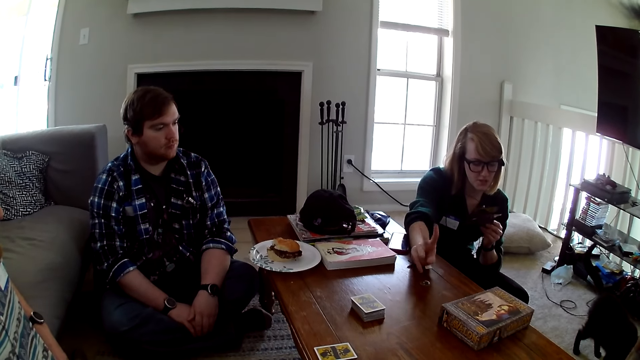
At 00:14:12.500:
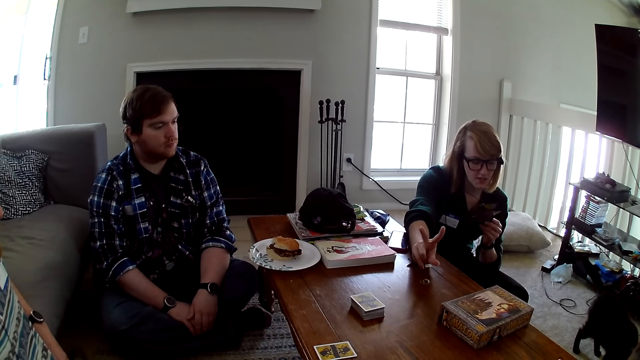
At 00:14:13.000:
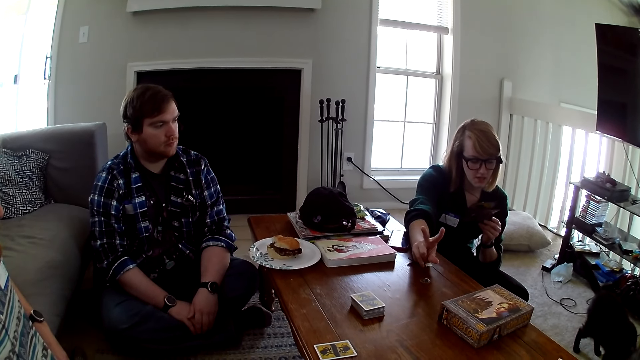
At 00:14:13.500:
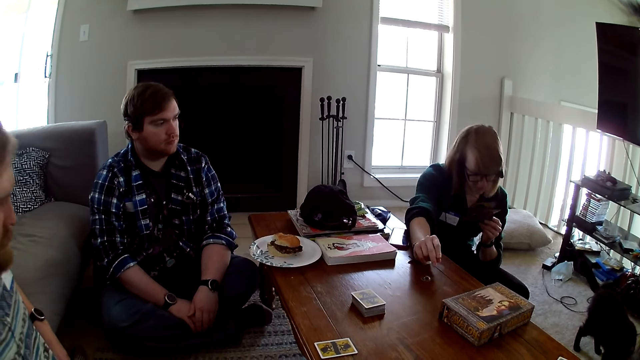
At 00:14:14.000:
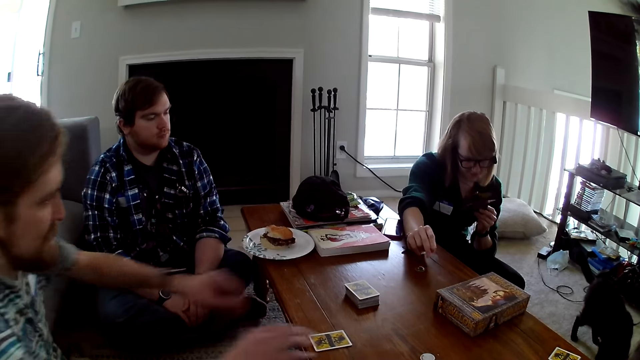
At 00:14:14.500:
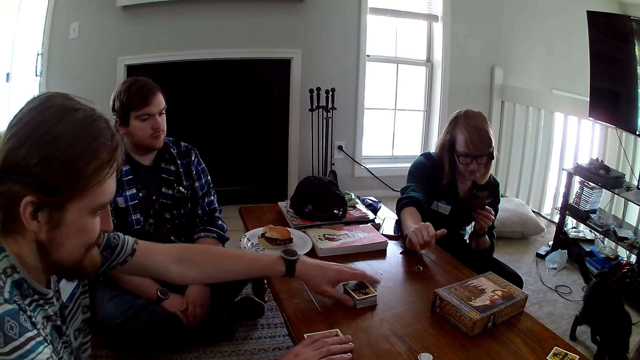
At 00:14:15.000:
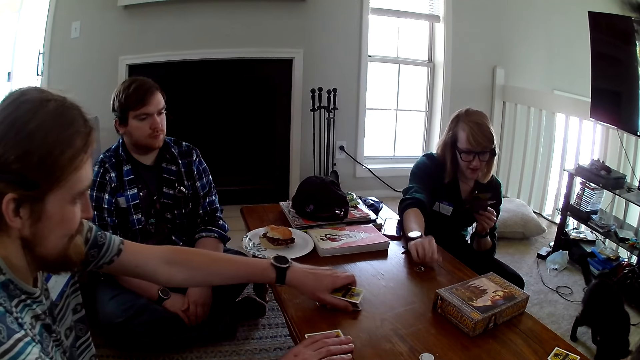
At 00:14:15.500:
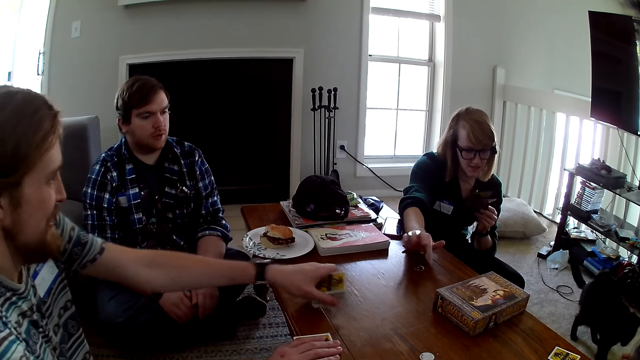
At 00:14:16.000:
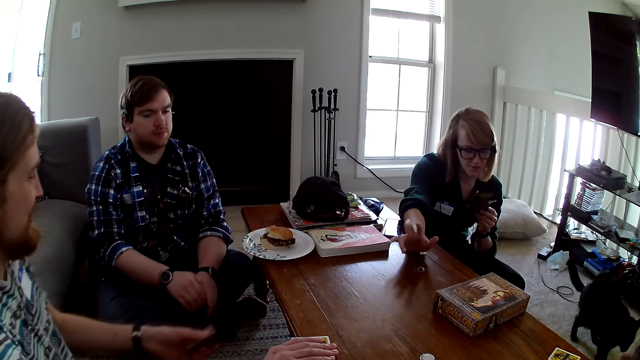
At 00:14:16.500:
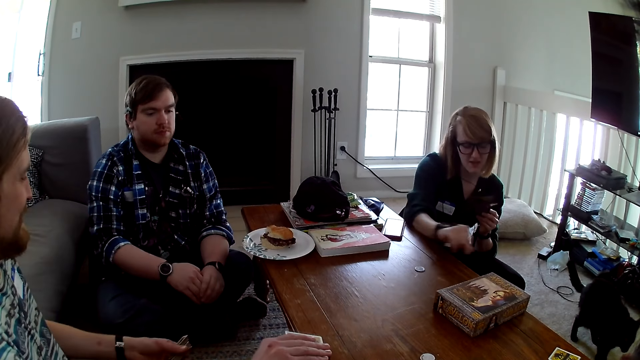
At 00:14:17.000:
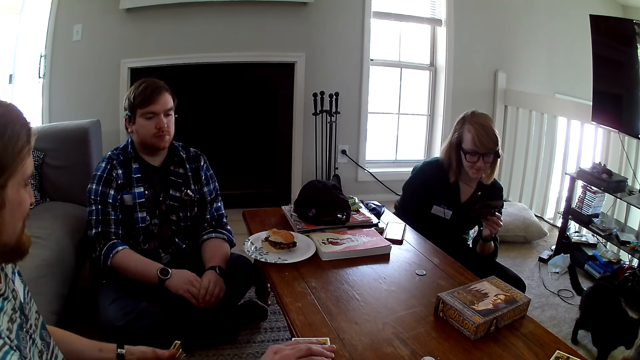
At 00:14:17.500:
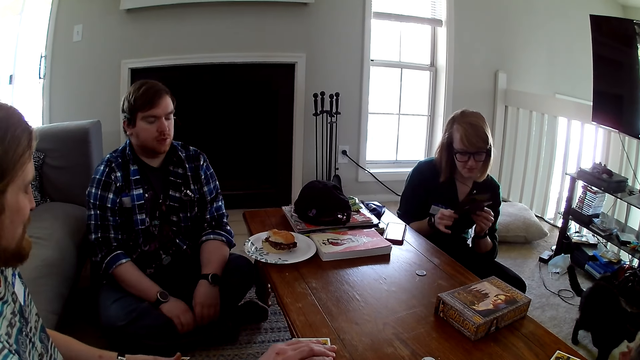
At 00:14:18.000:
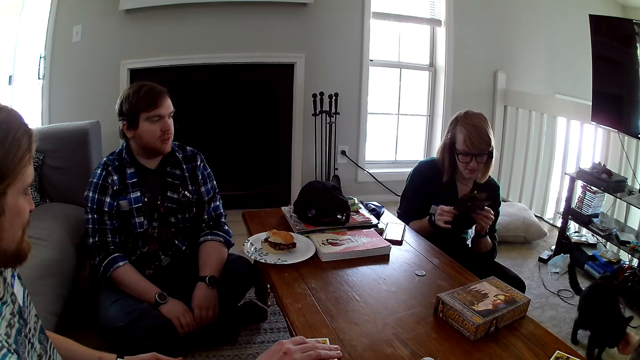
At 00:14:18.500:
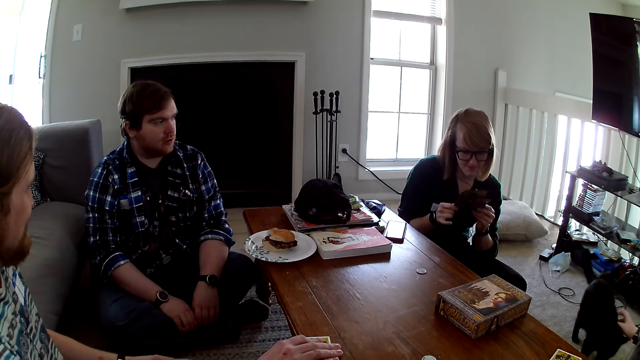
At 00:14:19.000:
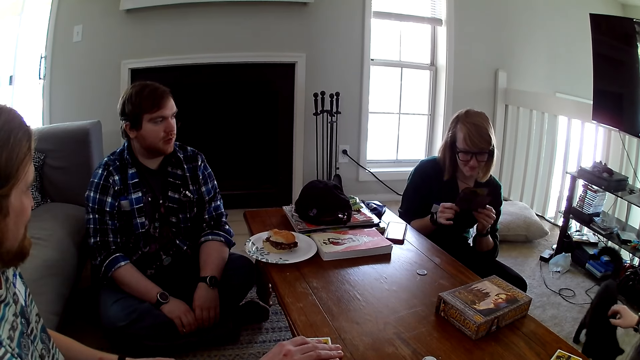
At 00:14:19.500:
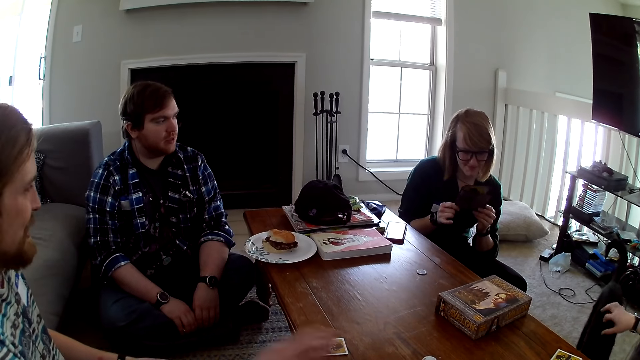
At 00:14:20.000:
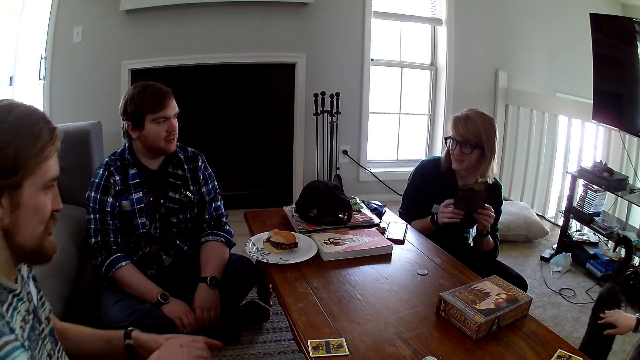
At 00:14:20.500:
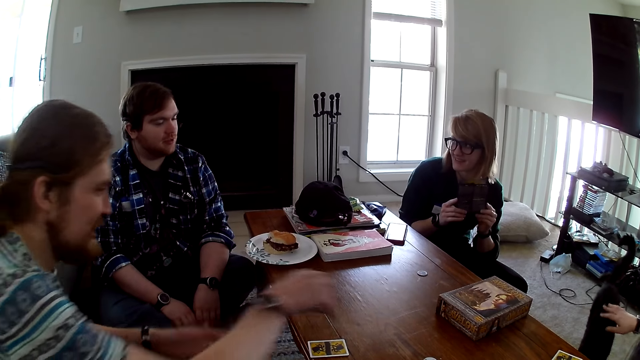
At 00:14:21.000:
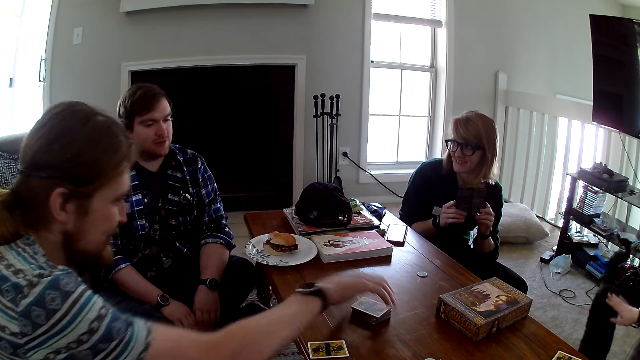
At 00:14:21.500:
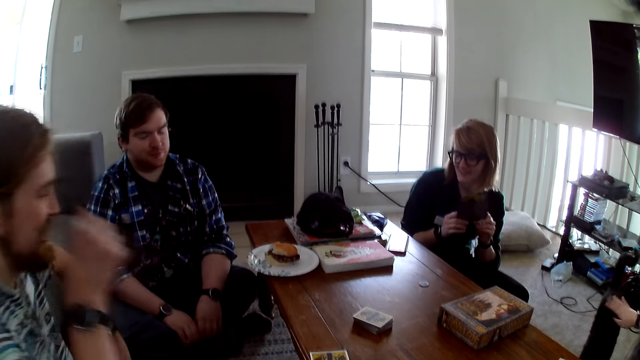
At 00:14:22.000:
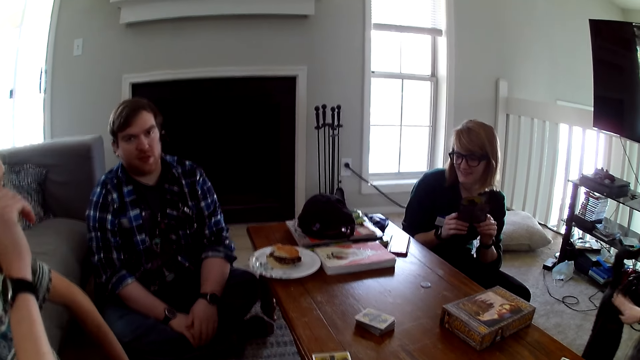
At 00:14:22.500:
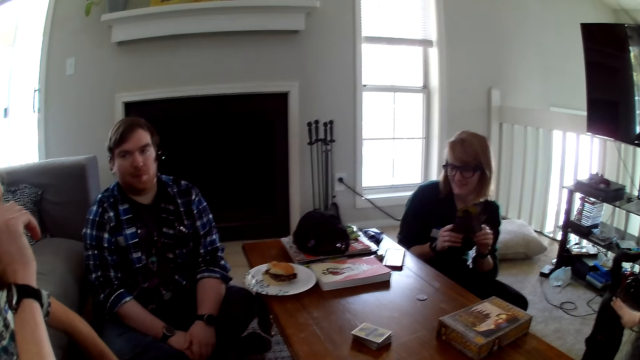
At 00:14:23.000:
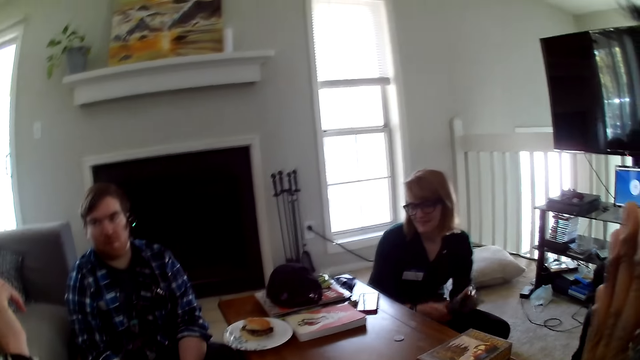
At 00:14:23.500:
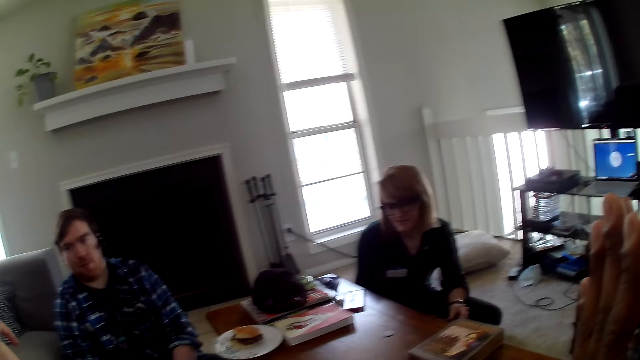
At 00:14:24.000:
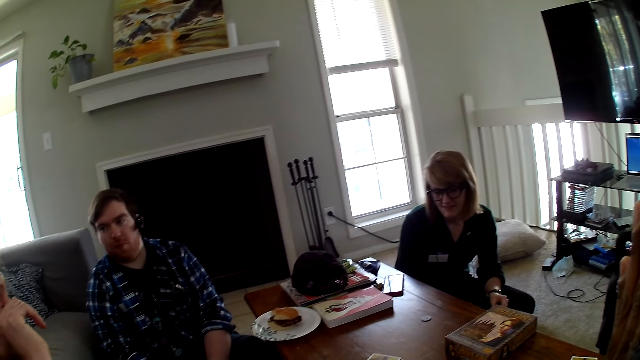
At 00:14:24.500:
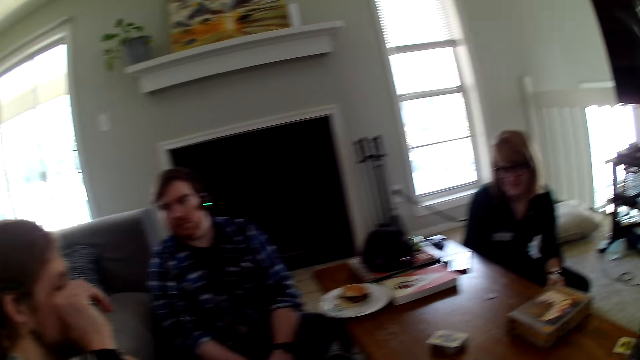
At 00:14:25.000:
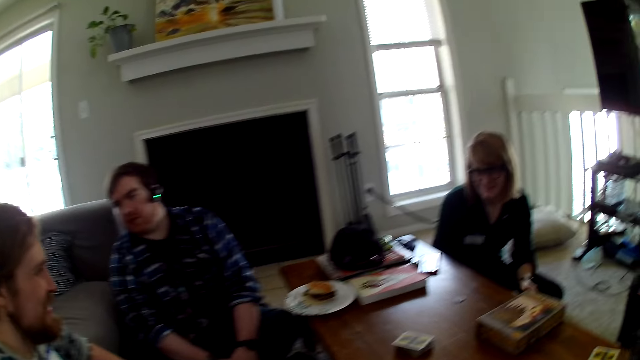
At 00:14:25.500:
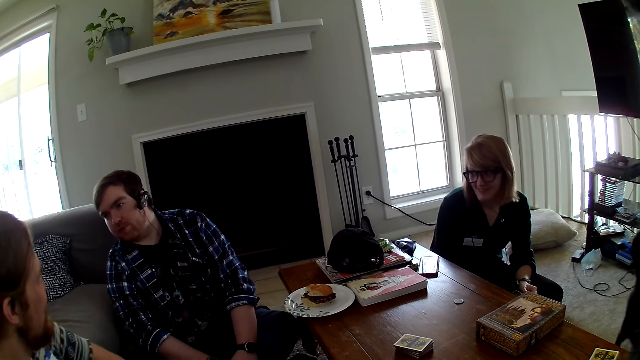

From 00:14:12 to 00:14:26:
A man picks the cards from the table. A woman taps the table. Another man talks to the woman. The first man places the cards on the table. Another man touches part of his face.

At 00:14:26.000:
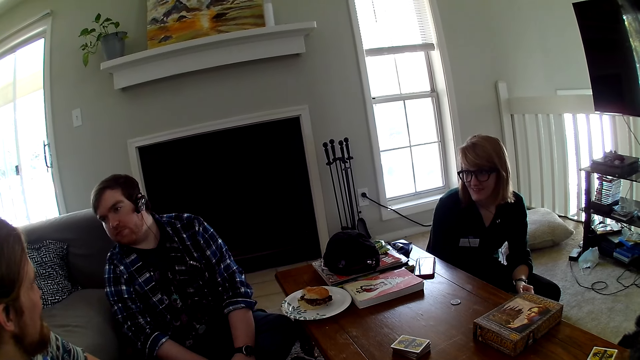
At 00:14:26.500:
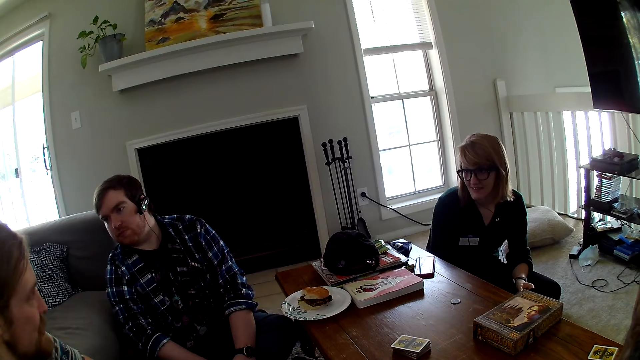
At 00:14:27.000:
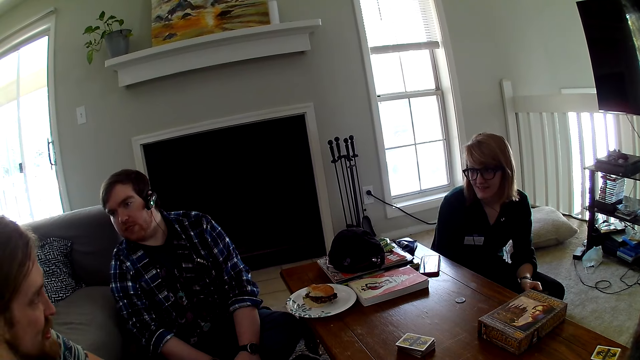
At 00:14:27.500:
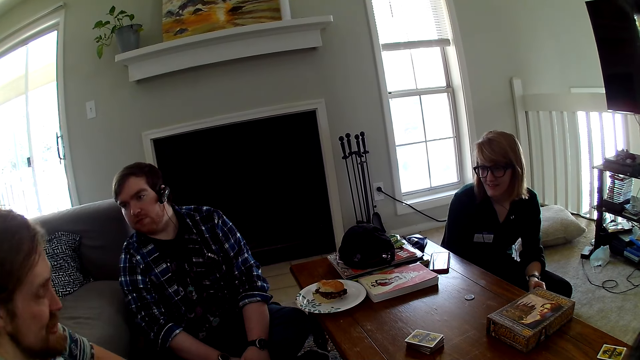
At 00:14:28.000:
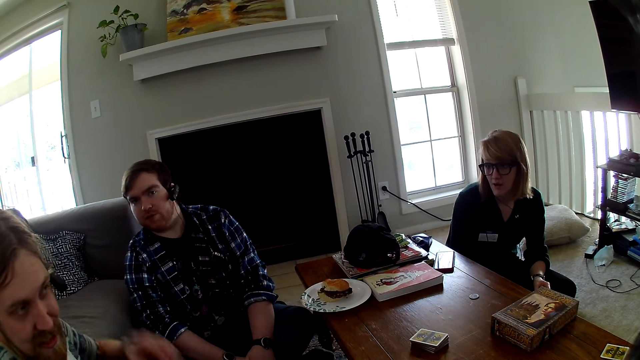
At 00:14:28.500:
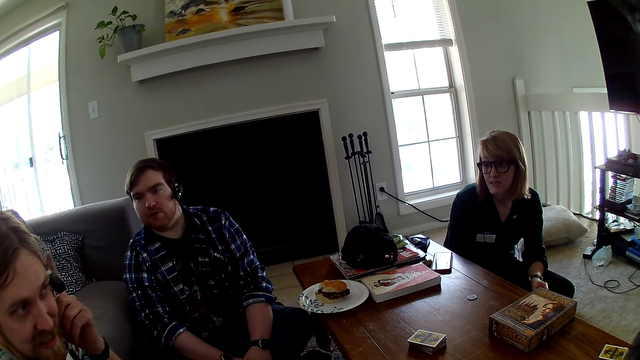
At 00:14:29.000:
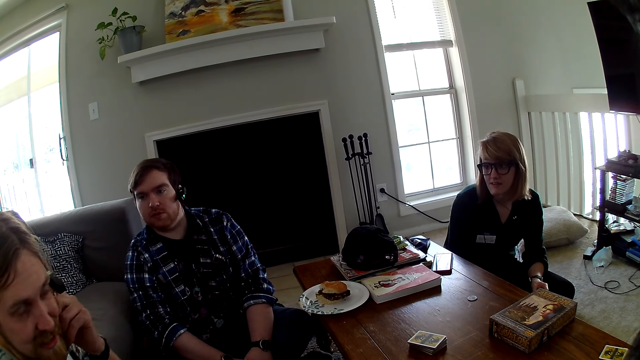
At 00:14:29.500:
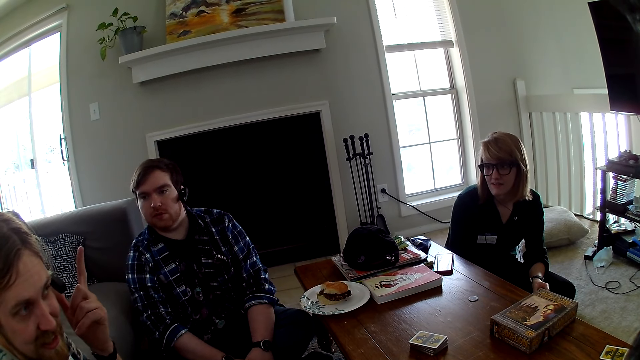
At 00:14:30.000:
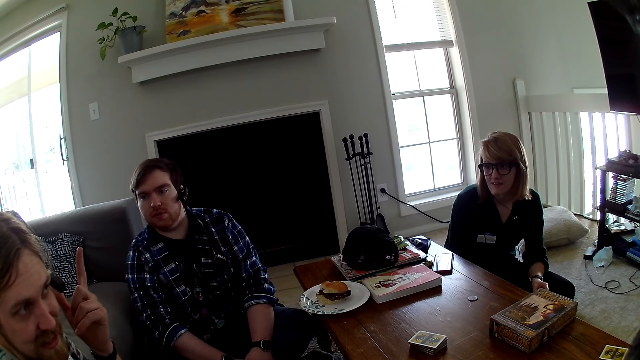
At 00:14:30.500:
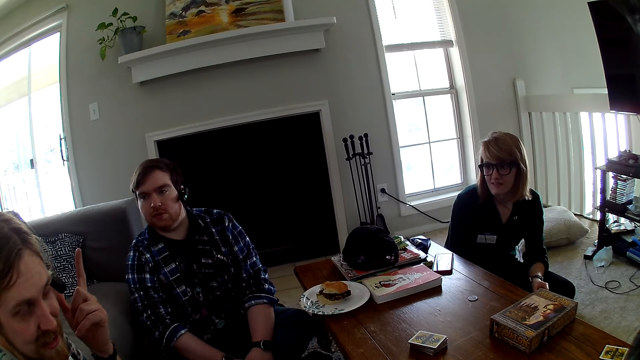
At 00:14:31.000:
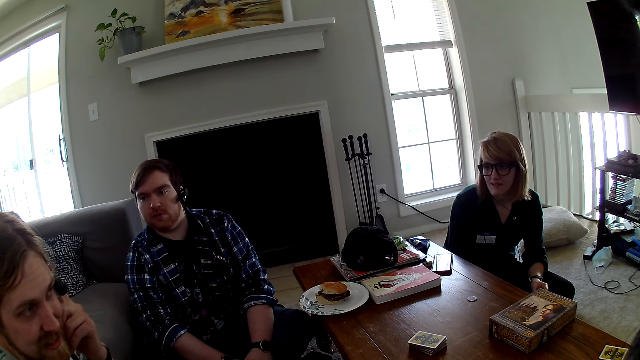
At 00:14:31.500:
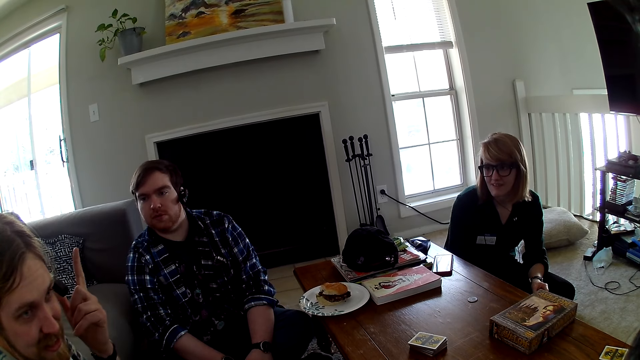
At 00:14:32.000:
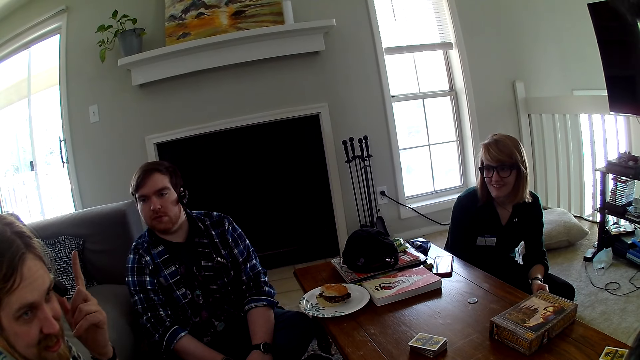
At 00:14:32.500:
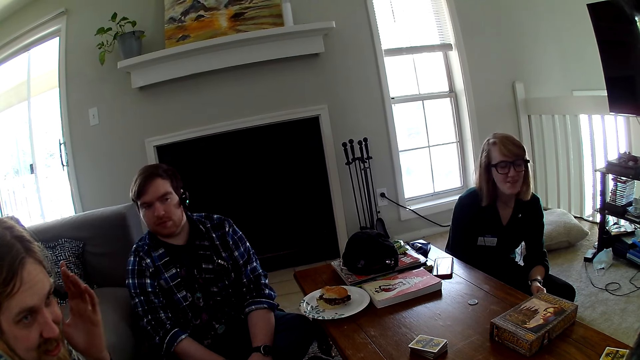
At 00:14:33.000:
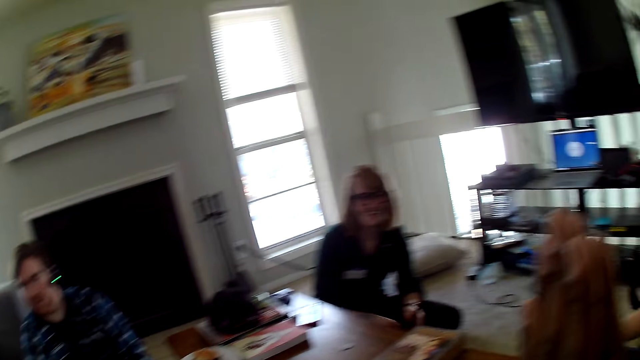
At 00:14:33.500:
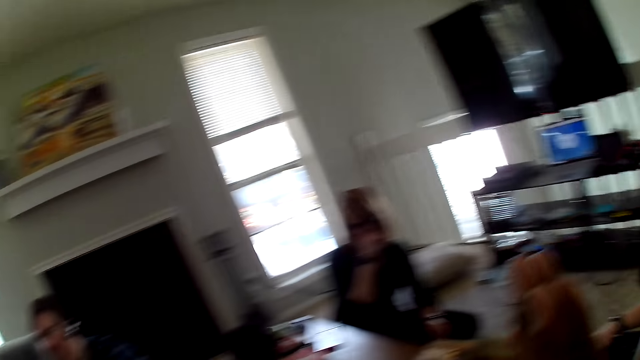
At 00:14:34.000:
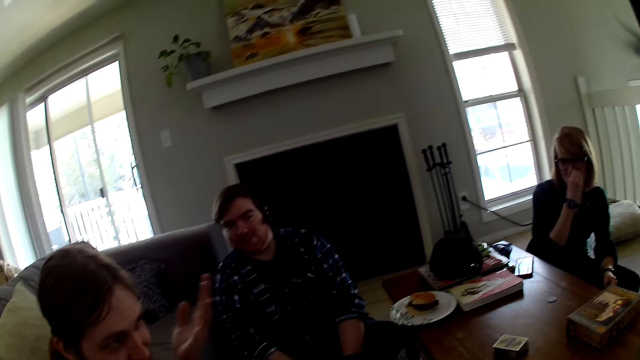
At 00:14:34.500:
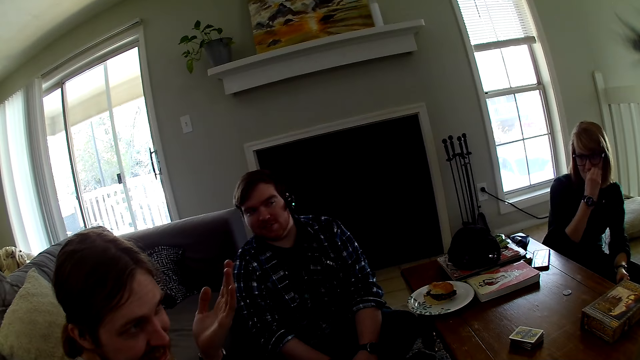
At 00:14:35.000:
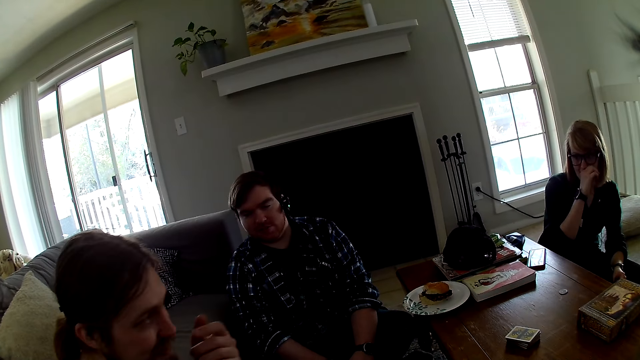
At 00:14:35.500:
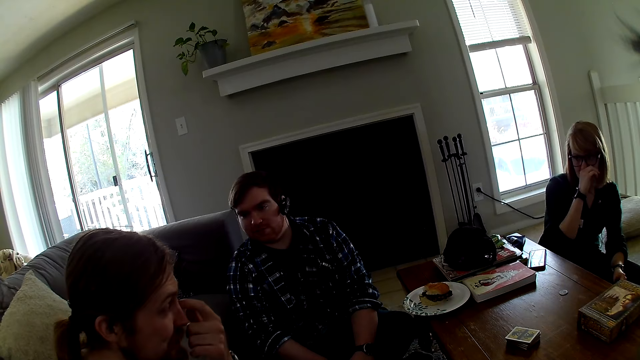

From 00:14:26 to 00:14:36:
A man talks with another man. A man moves the hand.
